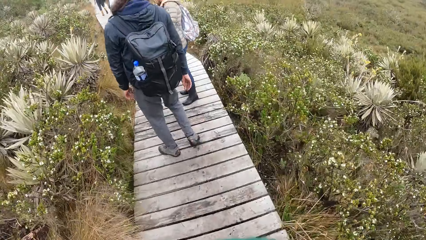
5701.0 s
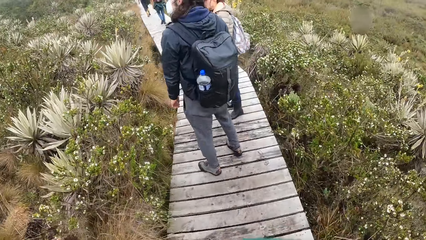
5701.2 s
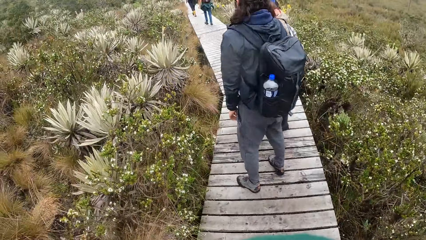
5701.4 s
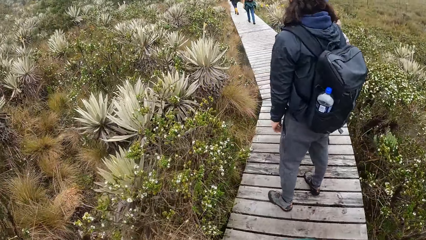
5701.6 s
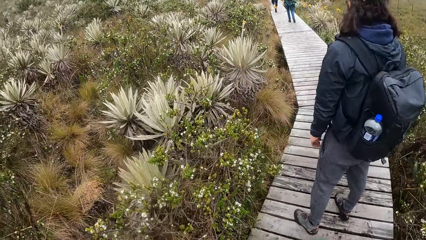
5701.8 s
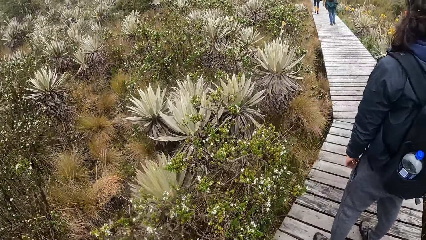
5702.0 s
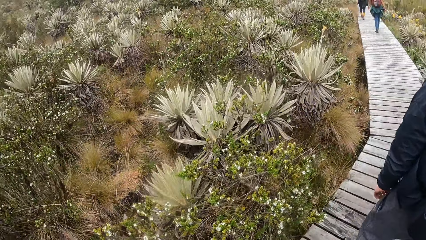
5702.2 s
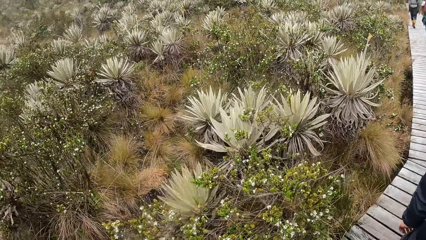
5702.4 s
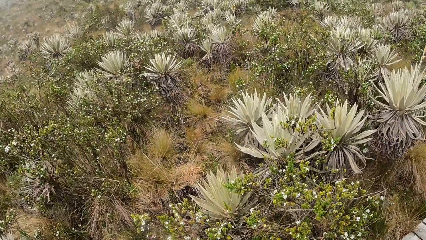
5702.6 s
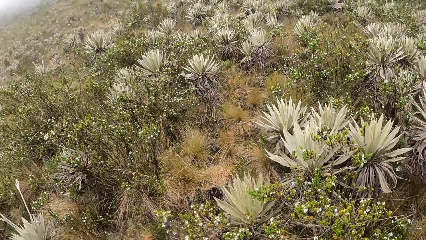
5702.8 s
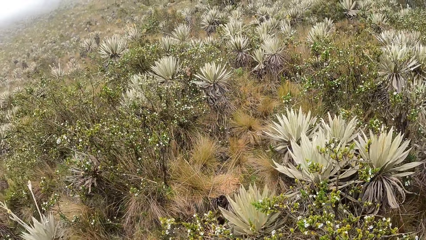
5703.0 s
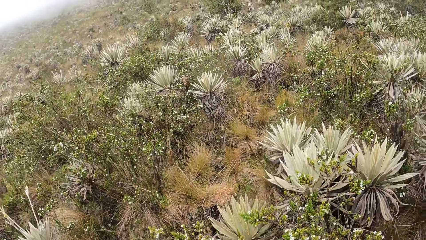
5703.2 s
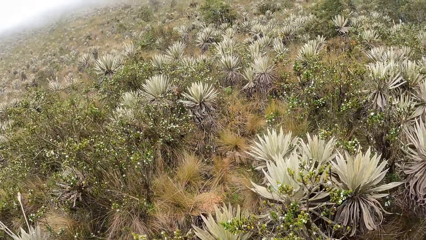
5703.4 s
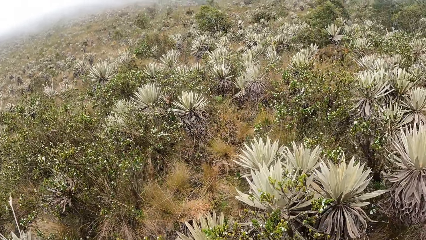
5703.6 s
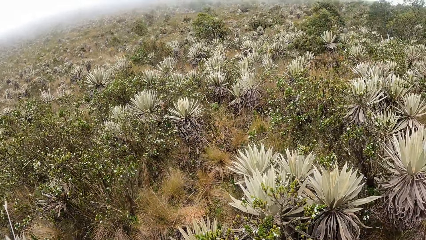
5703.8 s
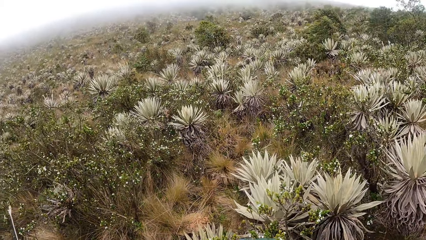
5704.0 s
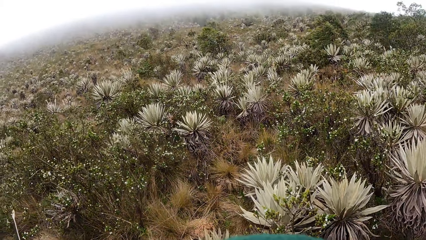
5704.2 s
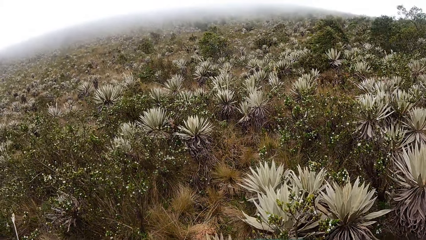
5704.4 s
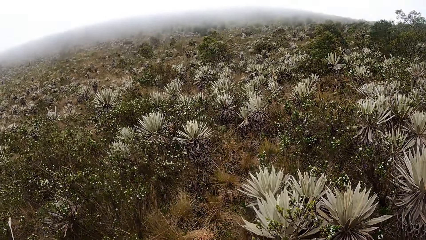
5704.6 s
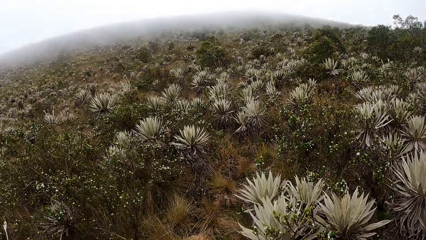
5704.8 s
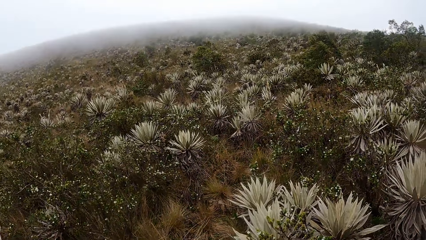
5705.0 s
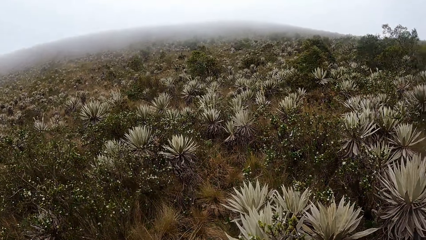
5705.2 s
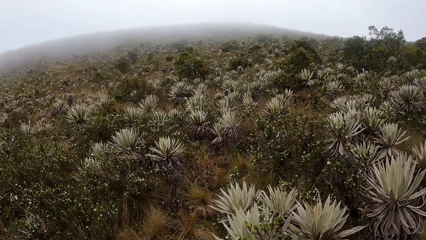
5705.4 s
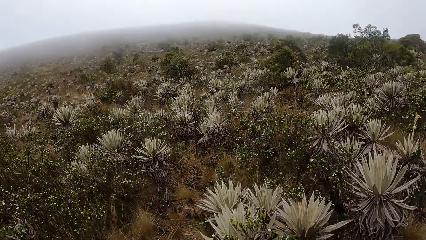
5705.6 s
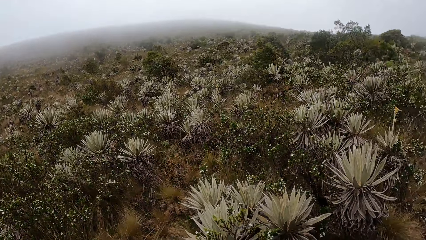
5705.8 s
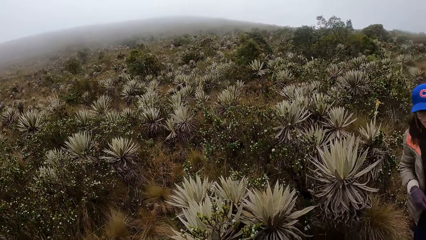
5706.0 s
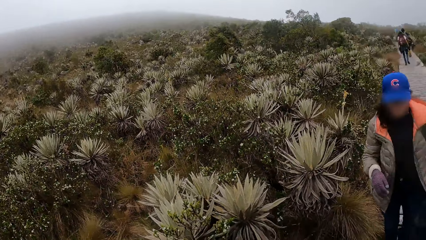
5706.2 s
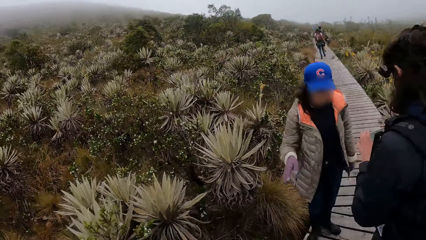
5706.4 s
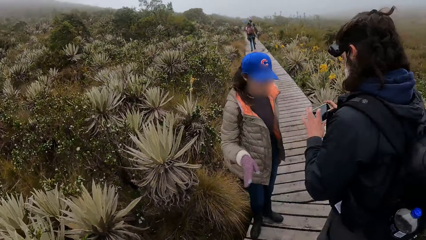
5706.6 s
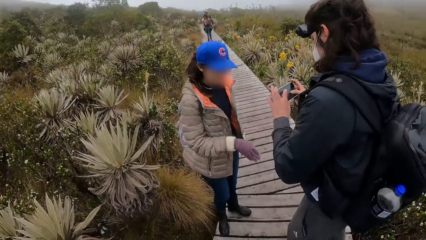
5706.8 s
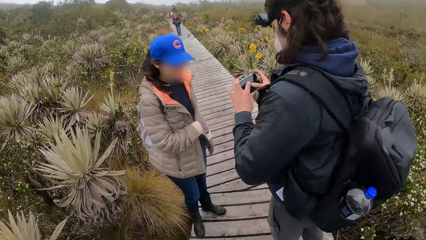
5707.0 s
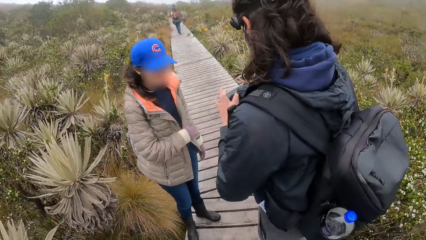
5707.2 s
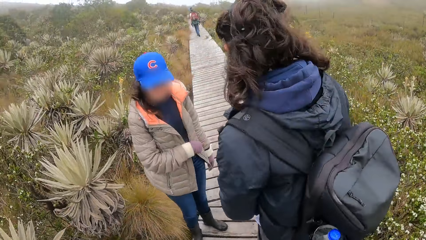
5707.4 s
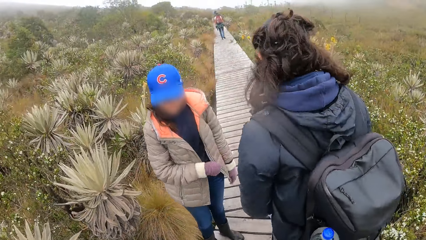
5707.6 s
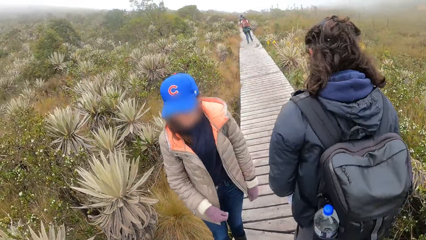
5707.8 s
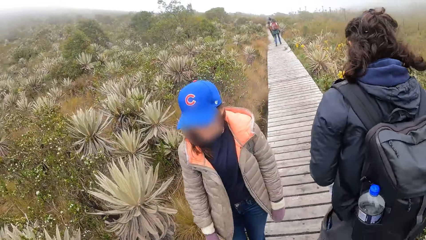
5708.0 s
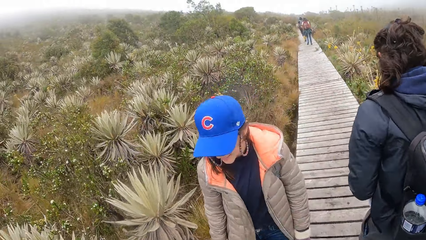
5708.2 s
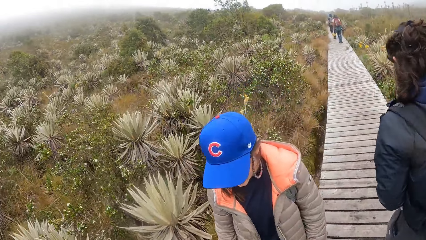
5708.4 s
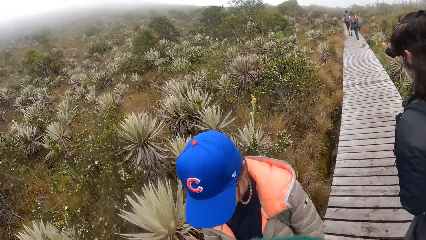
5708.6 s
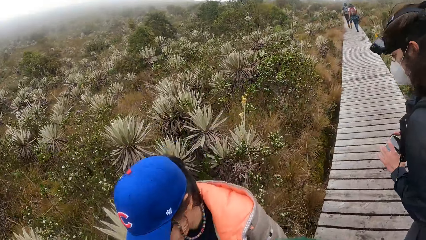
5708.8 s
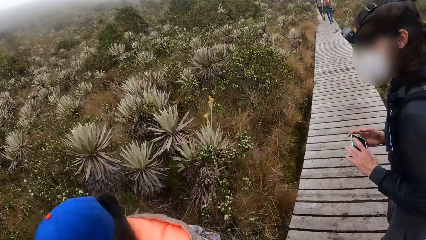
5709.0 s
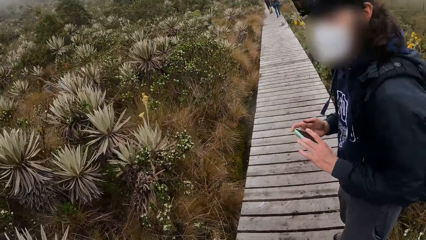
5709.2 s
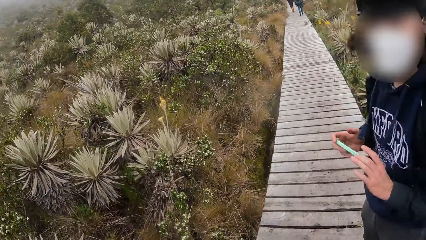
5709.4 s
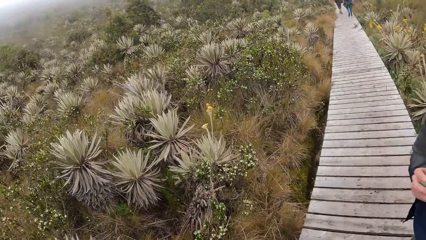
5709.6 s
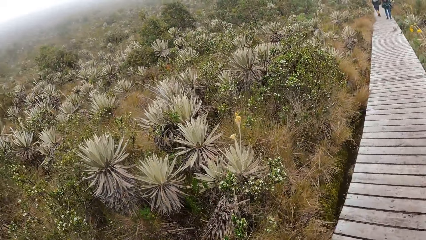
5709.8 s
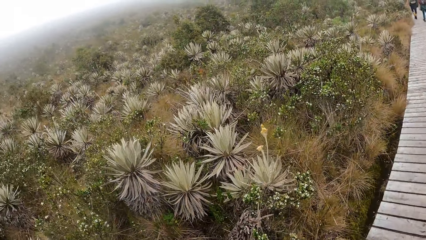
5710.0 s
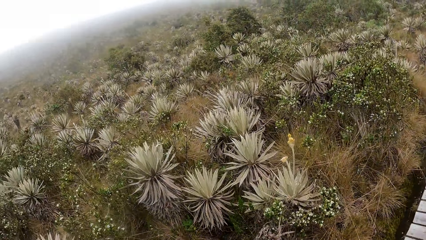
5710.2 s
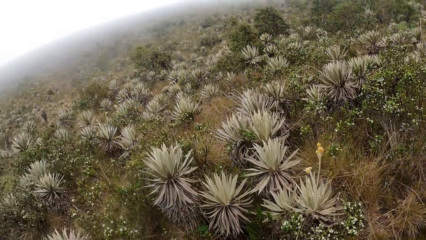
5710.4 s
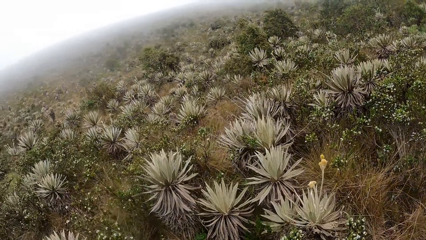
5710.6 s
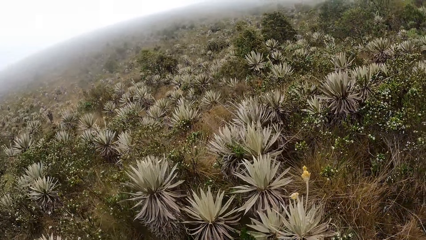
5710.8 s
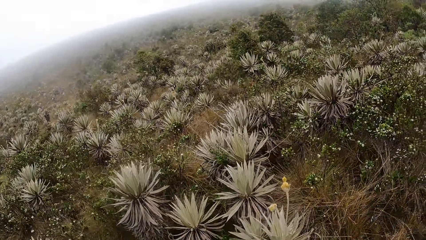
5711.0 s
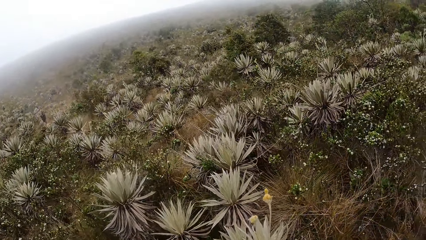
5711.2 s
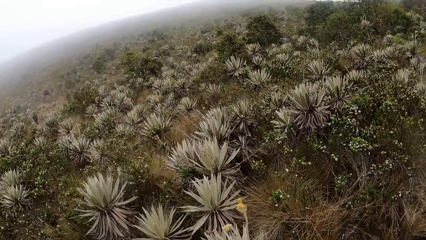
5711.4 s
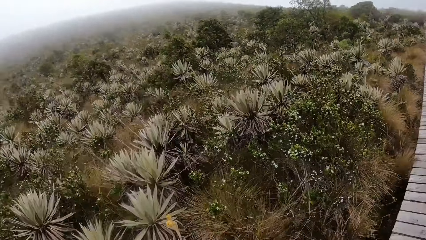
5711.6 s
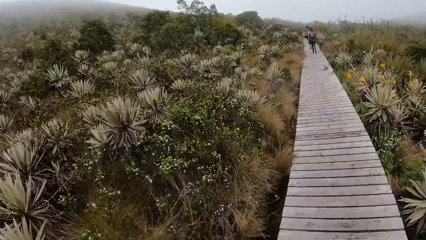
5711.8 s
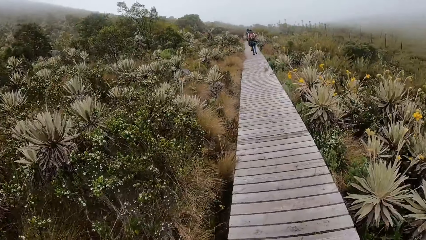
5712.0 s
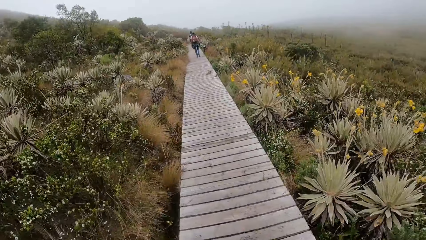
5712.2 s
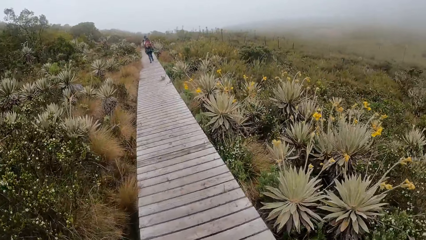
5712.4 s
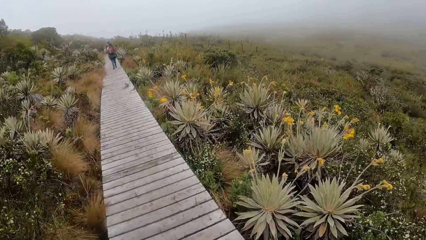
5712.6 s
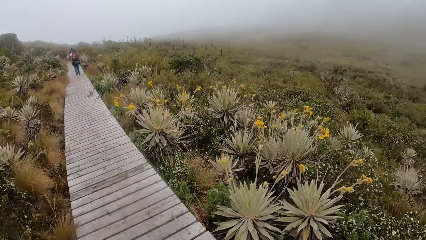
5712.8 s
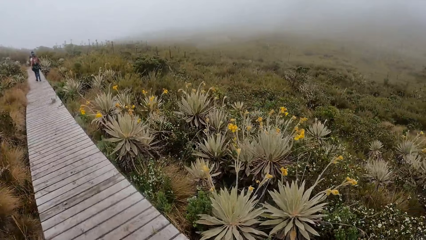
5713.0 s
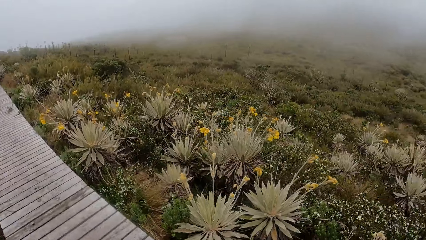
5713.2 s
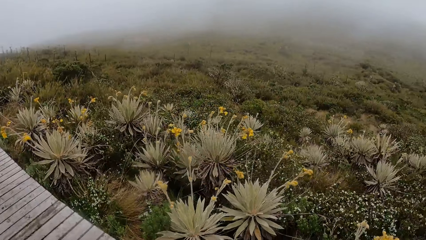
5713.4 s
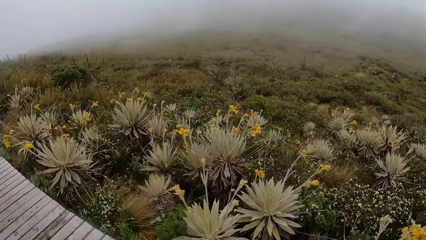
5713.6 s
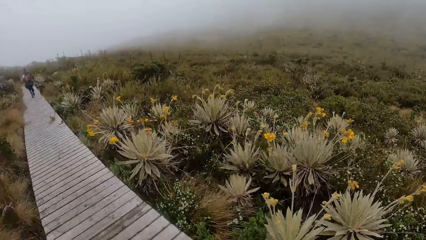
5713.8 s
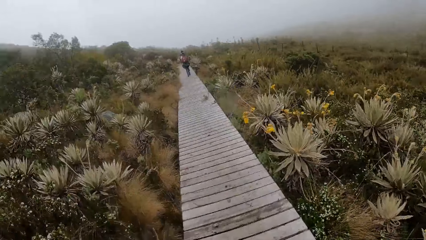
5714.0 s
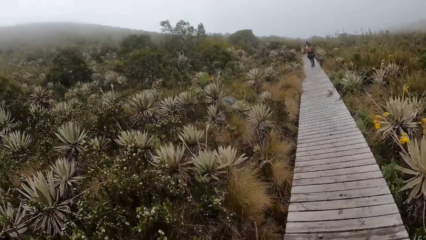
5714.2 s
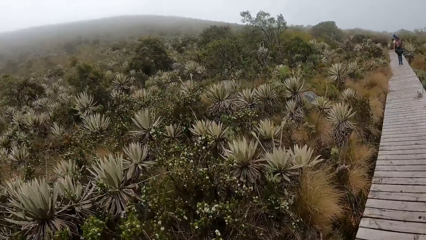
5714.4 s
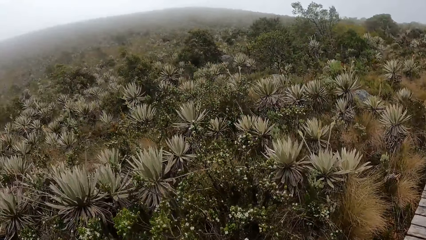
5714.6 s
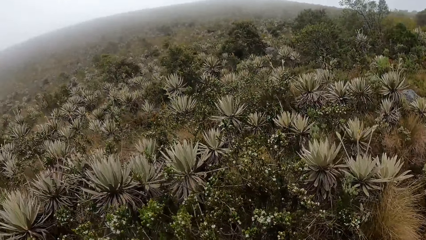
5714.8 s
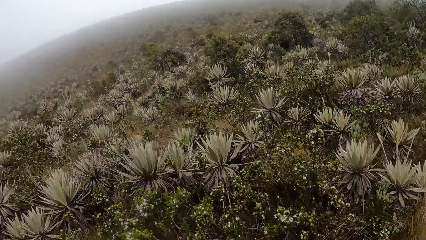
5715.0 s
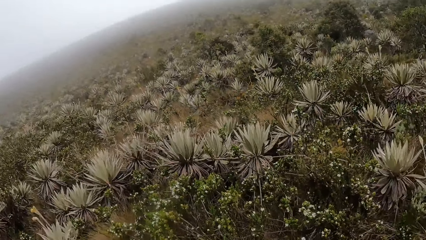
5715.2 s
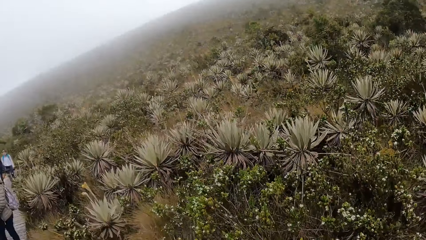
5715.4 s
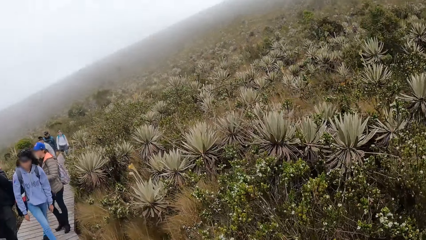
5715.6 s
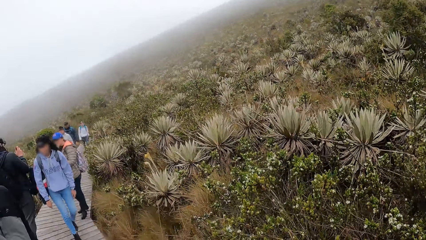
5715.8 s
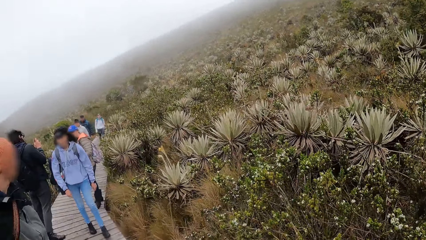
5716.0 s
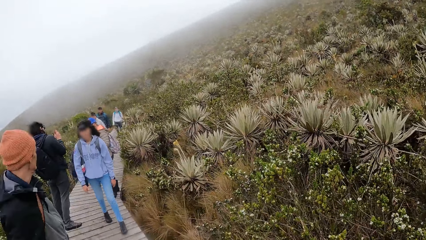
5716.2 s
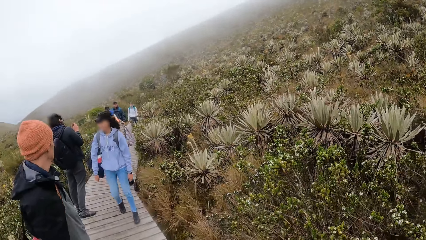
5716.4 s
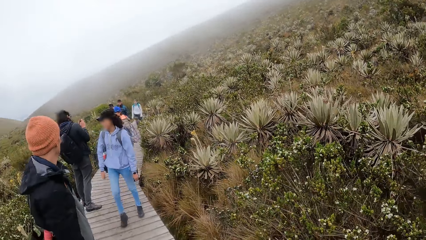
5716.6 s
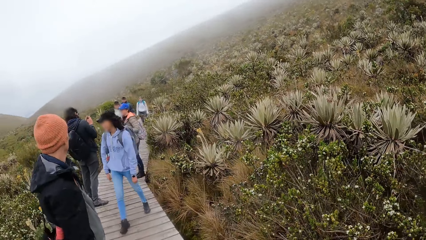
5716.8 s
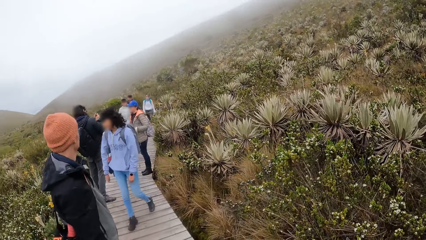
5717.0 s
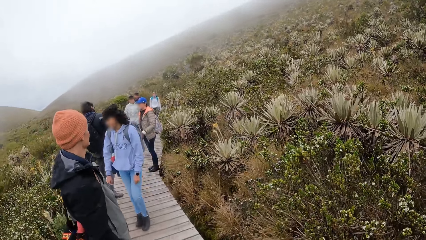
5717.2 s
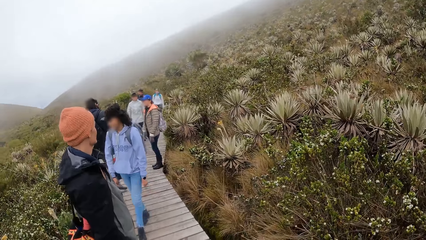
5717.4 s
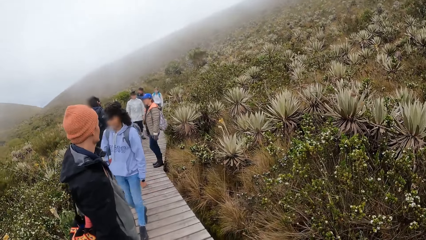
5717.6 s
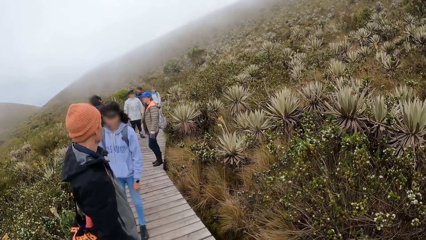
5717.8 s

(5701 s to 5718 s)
The camera wearer stares at the field. They walk on the bridge. They stare at the field.
